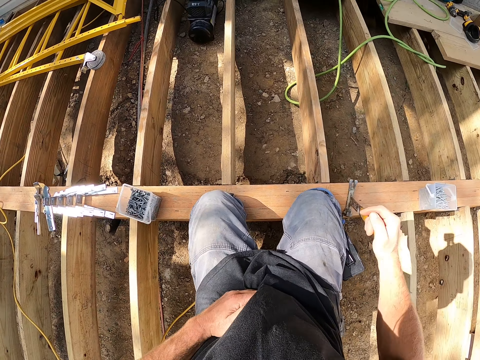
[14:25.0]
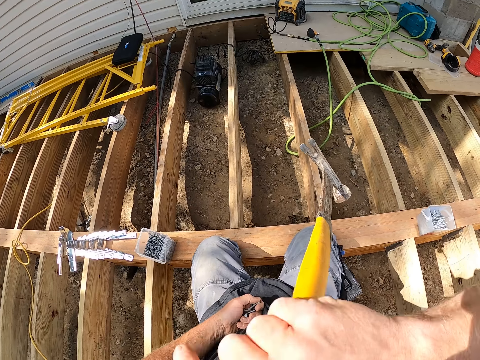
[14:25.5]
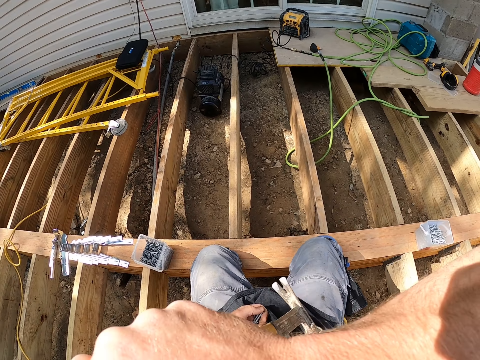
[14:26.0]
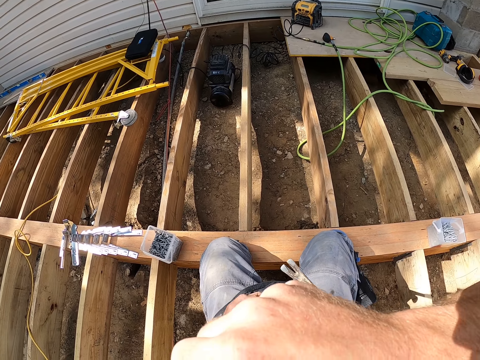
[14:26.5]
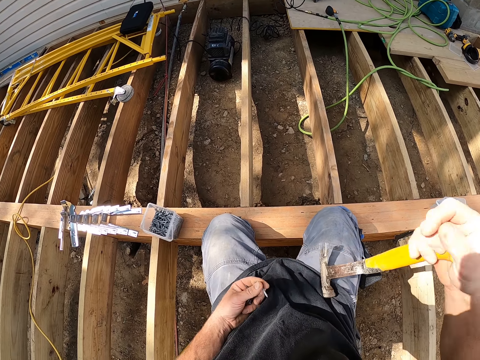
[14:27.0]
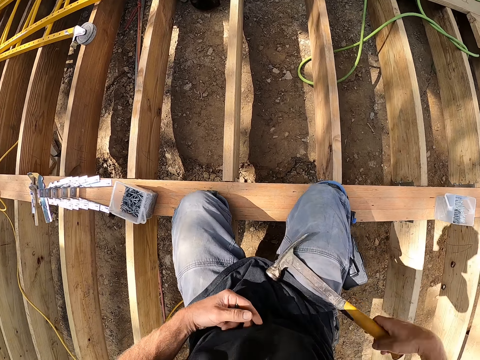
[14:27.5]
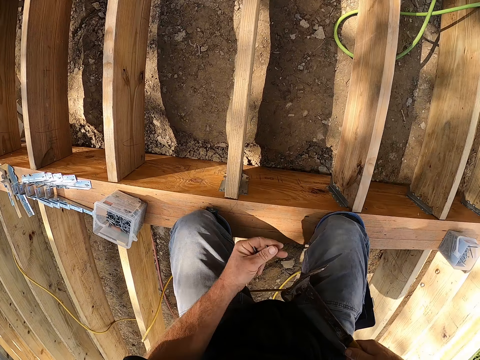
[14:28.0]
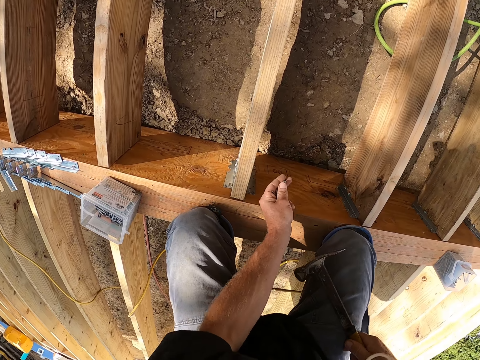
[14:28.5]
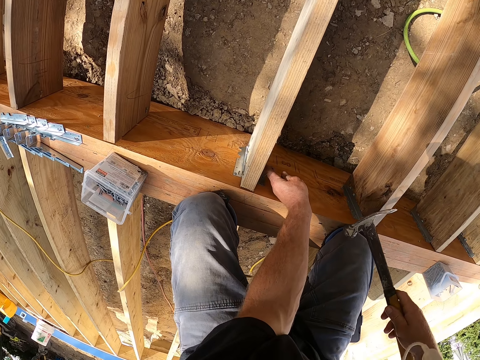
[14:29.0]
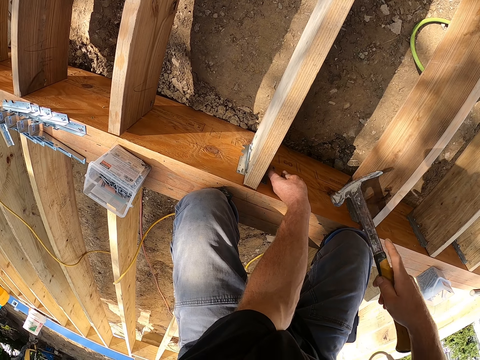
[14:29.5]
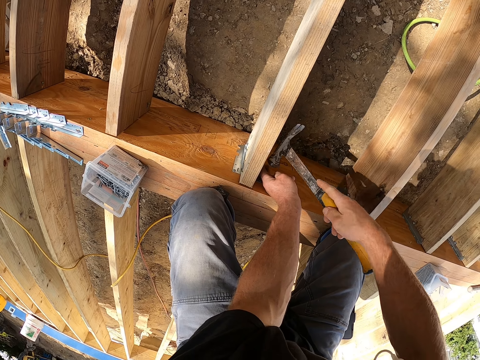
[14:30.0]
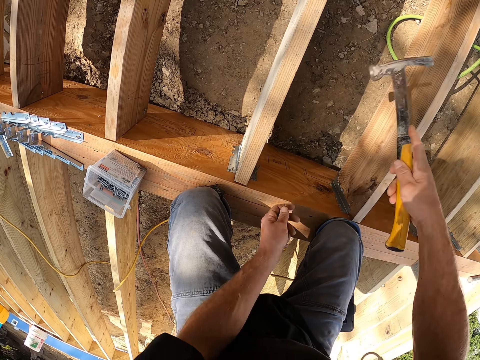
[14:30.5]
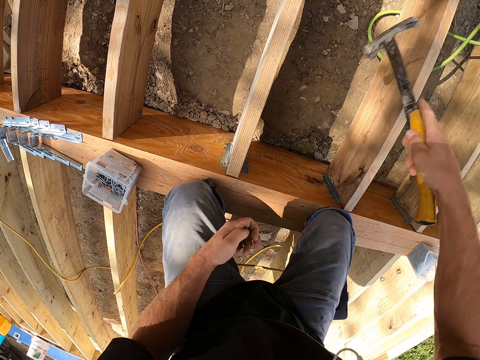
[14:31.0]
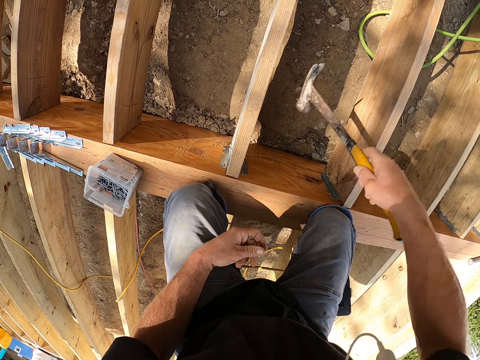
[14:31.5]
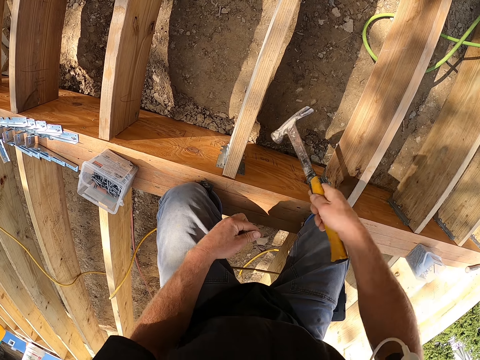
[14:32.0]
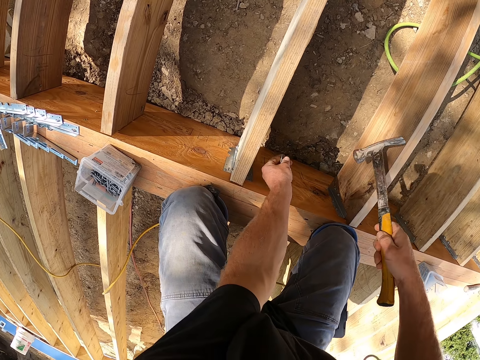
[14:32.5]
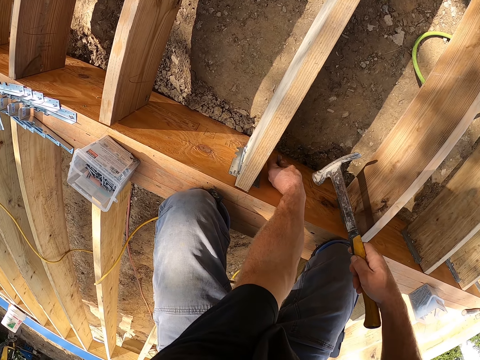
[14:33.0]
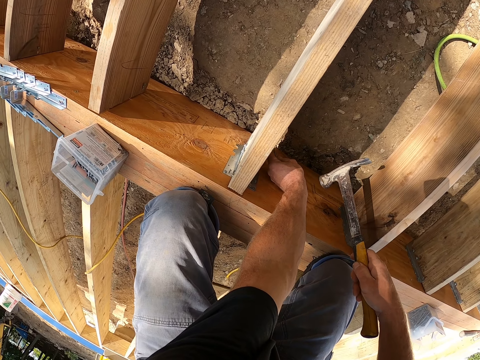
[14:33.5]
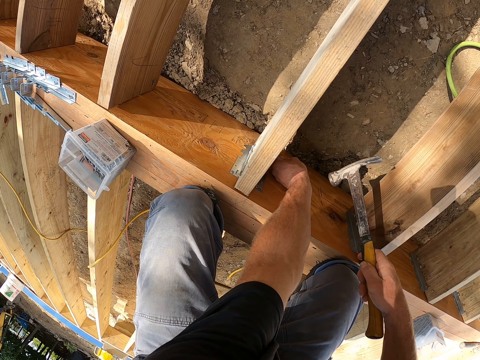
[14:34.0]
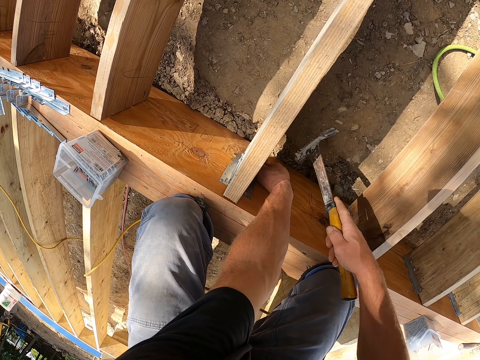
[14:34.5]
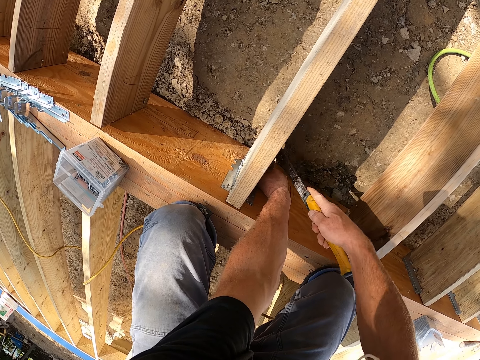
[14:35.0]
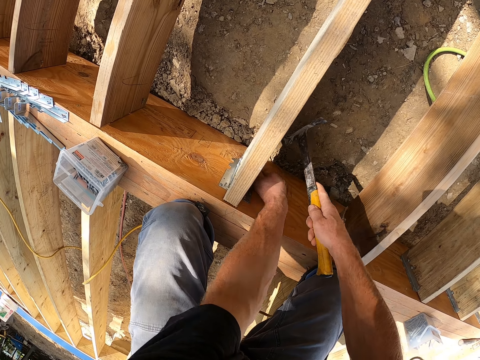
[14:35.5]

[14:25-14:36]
The camera wearer puts the nails in the pocket. They touch something. They wipe the nose. They hit the nail on the hinge with the hammer on the wood.

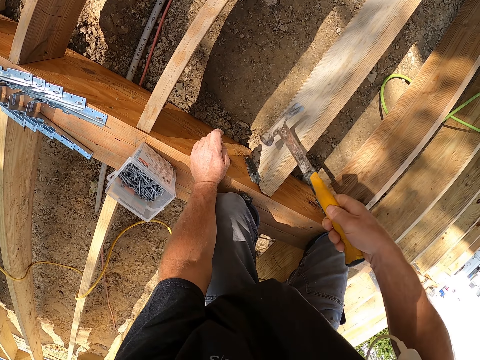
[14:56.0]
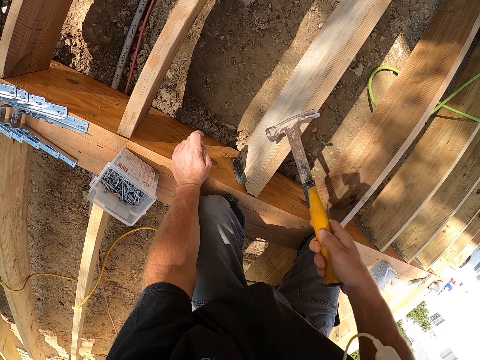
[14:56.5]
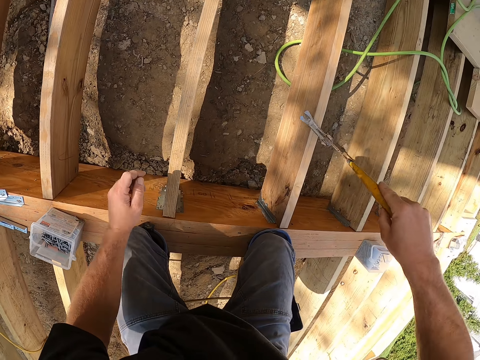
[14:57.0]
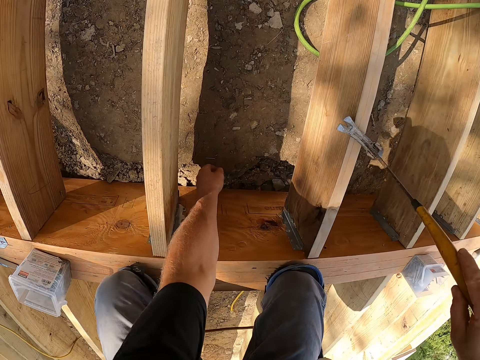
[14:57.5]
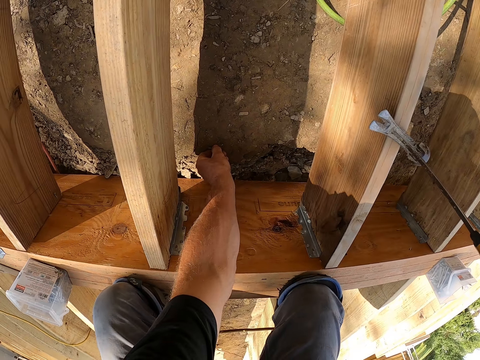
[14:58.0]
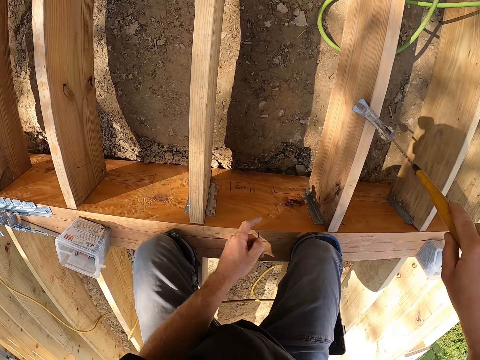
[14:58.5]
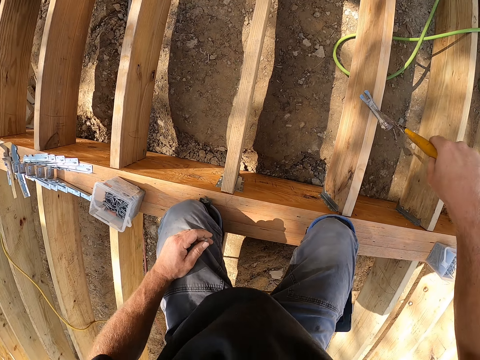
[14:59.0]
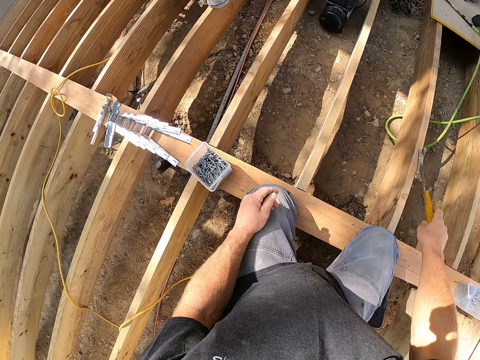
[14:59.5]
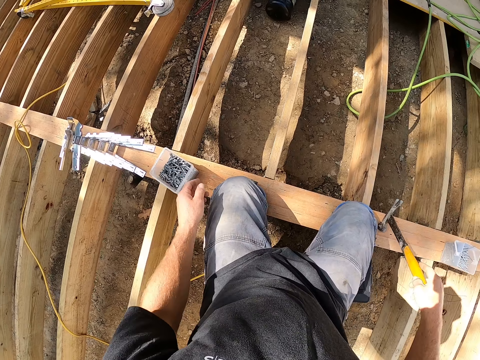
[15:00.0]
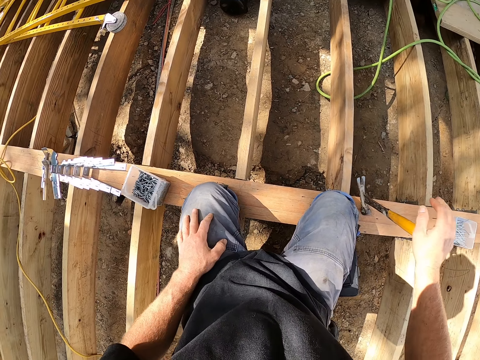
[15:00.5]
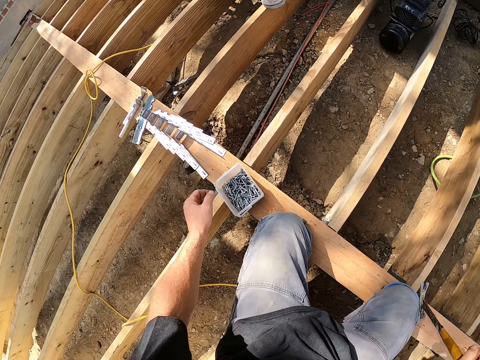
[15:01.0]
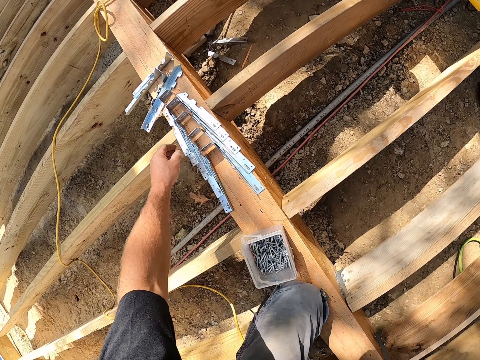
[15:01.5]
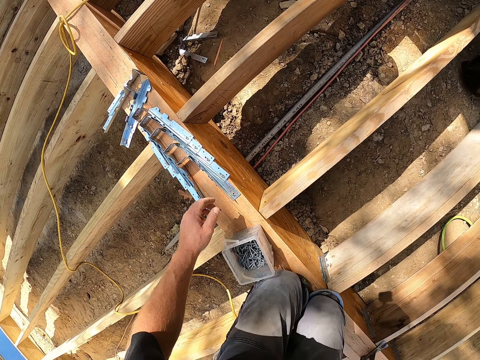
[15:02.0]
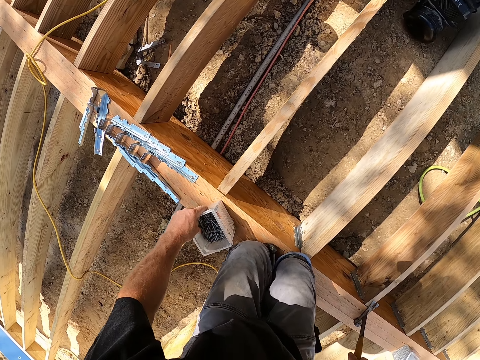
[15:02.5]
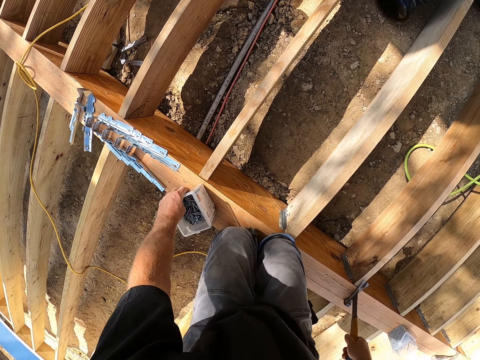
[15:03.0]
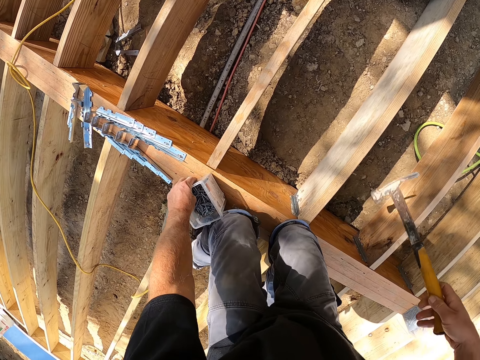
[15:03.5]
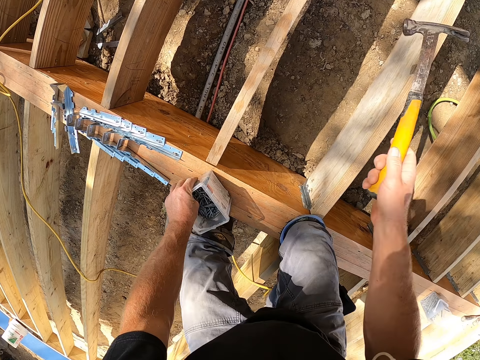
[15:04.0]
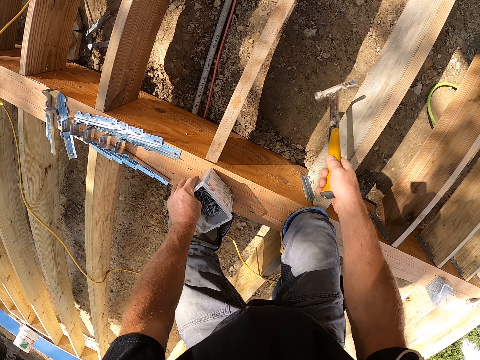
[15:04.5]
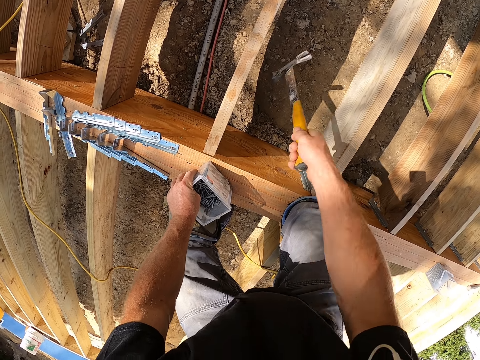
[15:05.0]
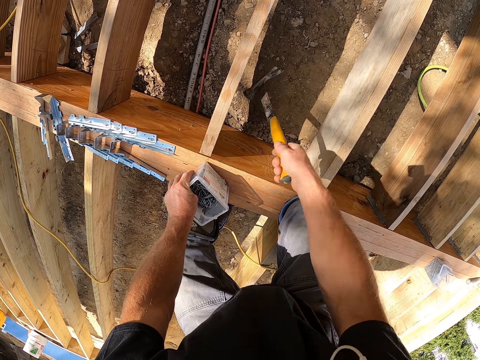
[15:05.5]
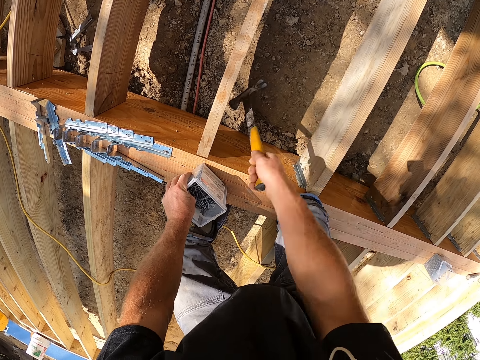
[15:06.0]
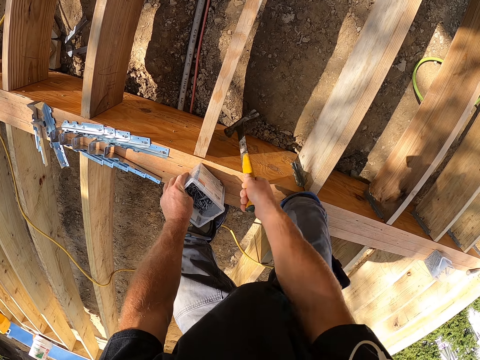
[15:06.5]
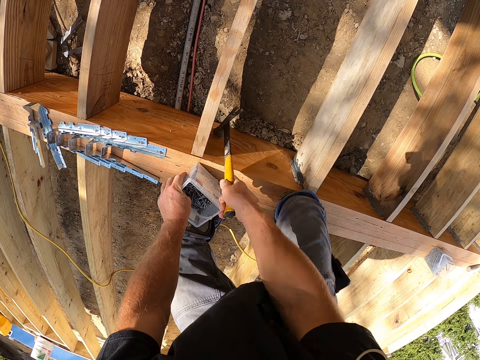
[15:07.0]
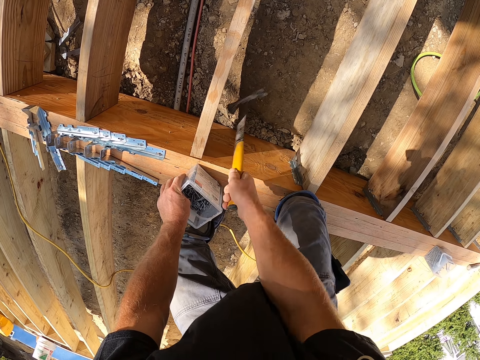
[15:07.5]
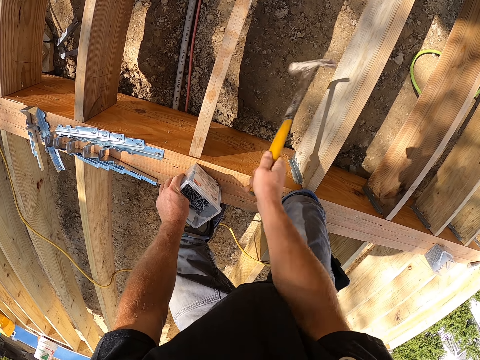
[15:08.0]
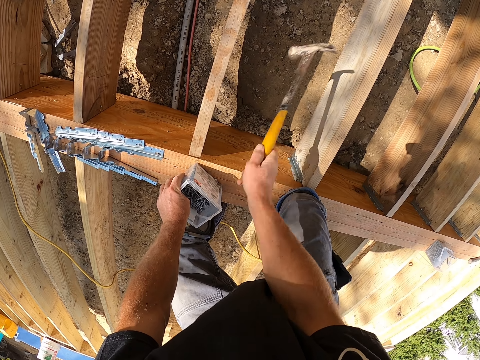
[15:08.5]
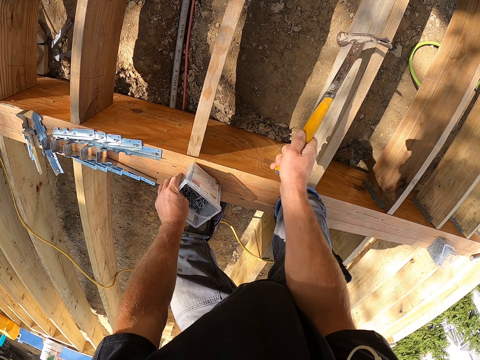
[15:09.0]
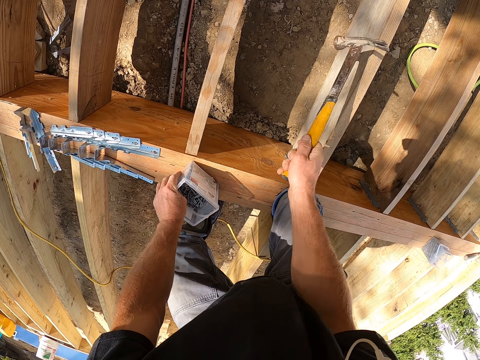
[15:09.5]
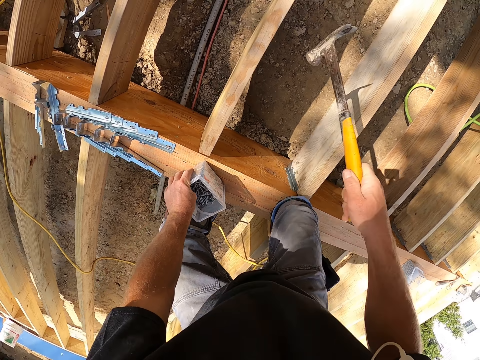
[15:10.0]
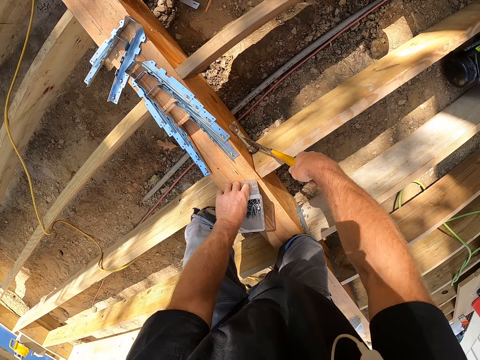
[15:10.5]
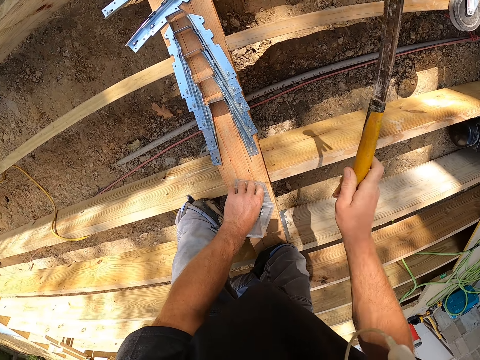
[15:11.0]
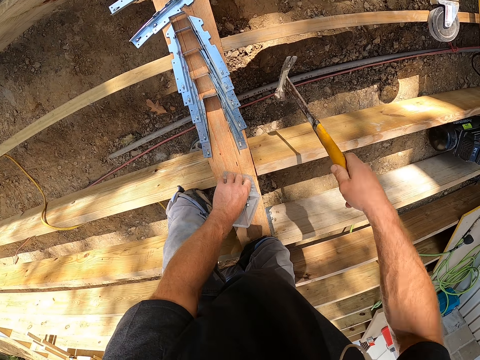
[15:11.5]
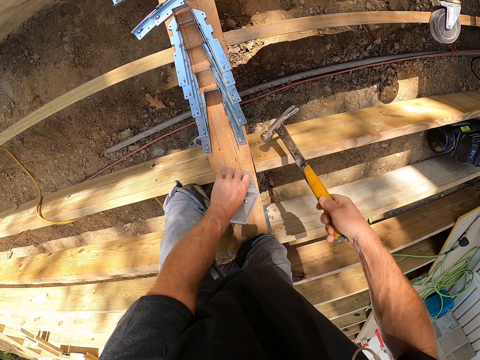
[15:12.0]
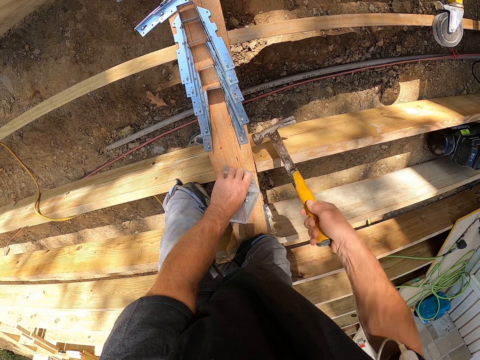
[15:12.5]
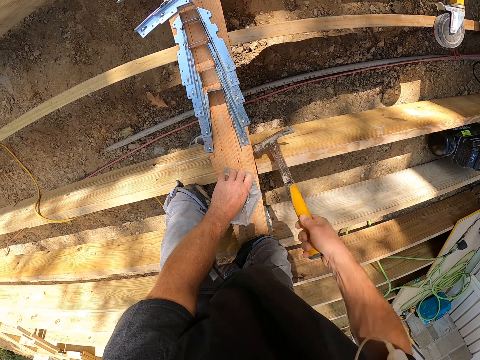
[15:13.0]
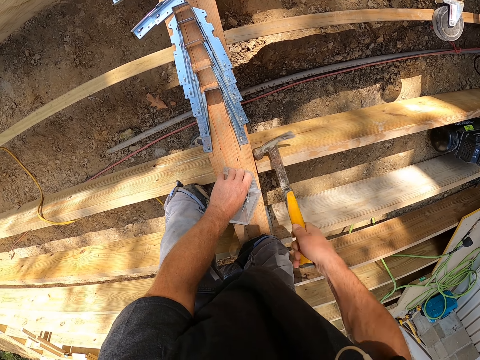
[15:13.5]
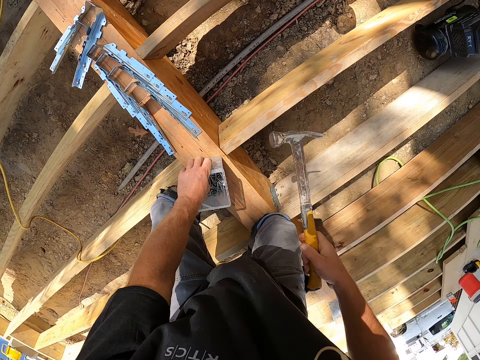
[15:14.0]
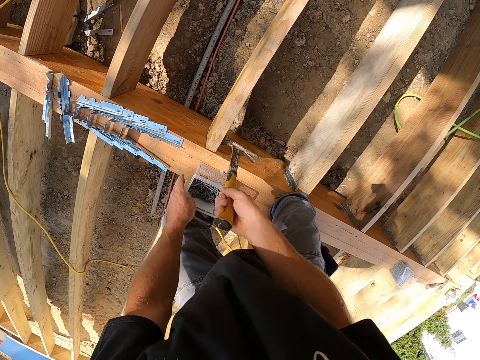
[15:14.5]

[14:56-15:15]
The camera wearer picks up the nail on the ground. They look around the compound. They put the nail in a container. They look around the compound. They hit the wood with the hammer.
